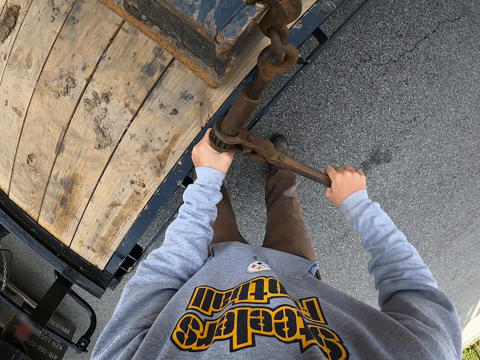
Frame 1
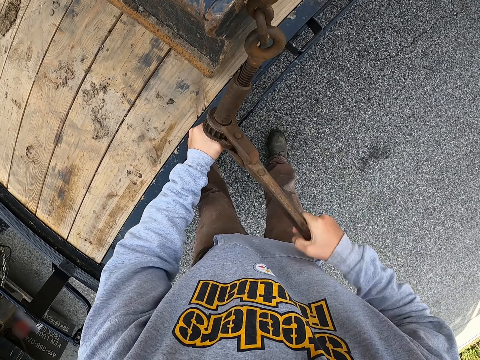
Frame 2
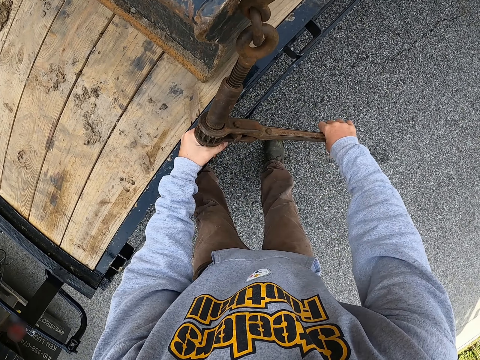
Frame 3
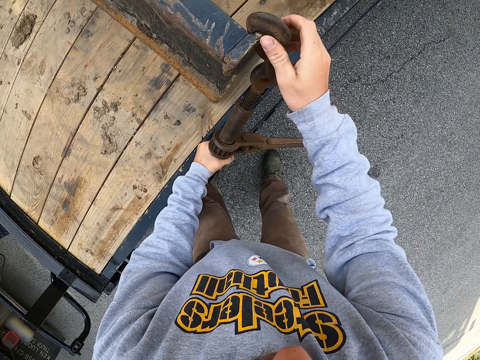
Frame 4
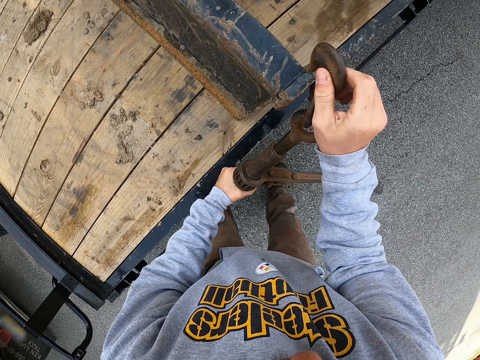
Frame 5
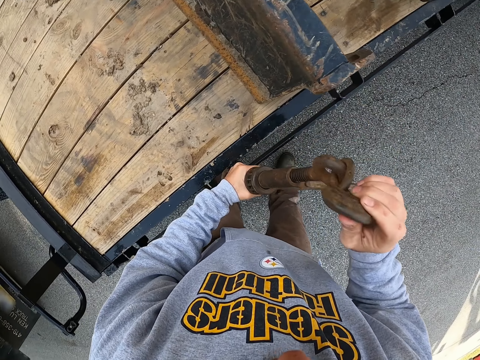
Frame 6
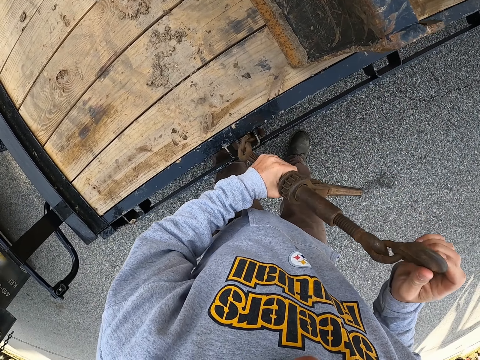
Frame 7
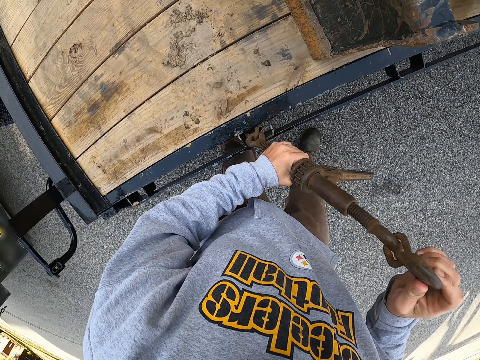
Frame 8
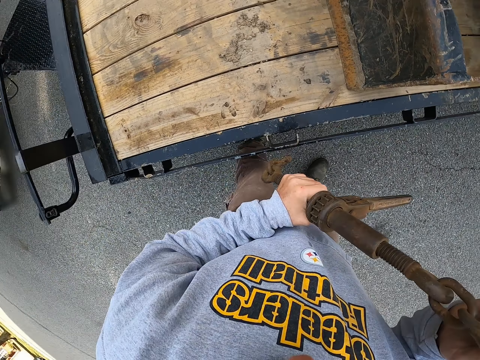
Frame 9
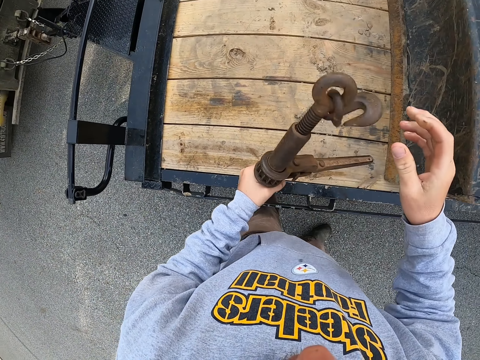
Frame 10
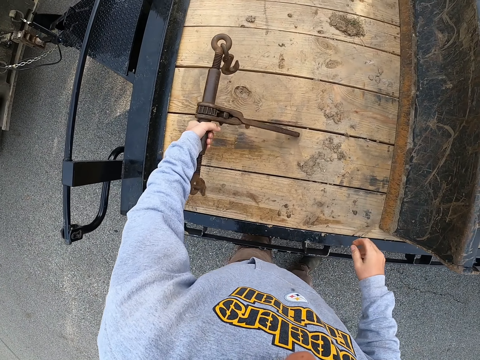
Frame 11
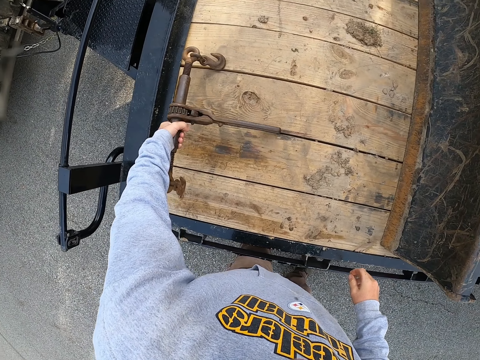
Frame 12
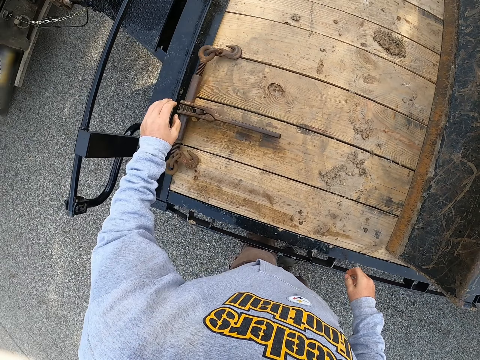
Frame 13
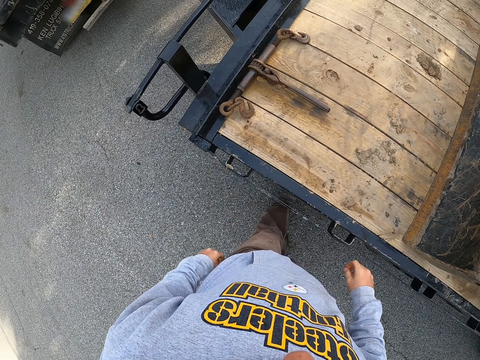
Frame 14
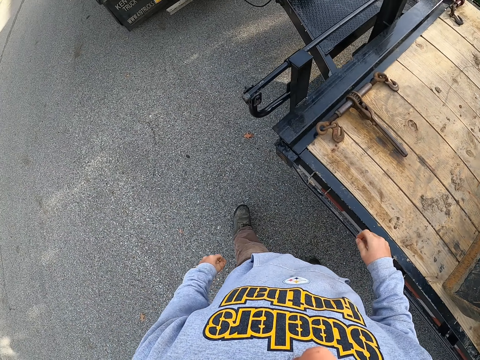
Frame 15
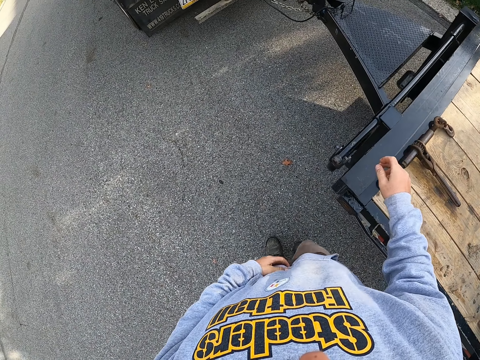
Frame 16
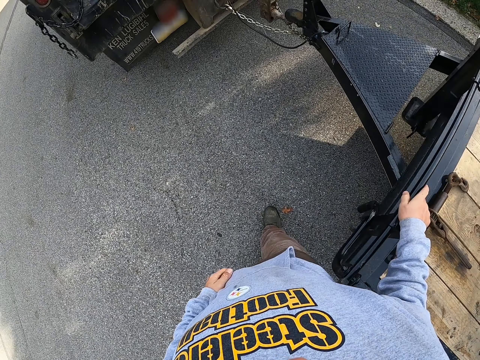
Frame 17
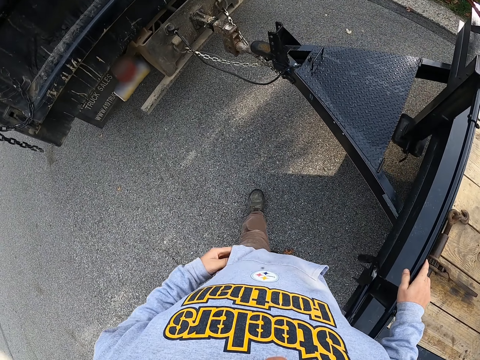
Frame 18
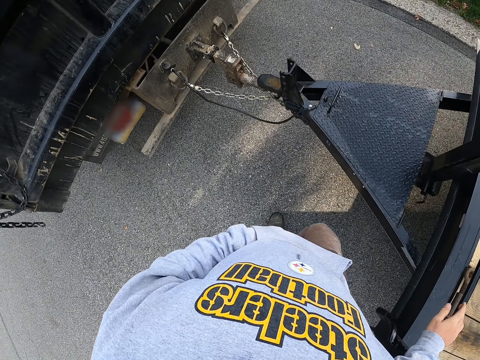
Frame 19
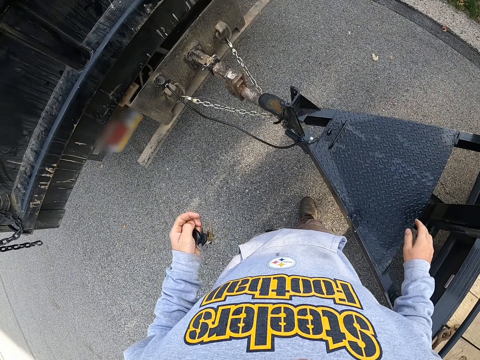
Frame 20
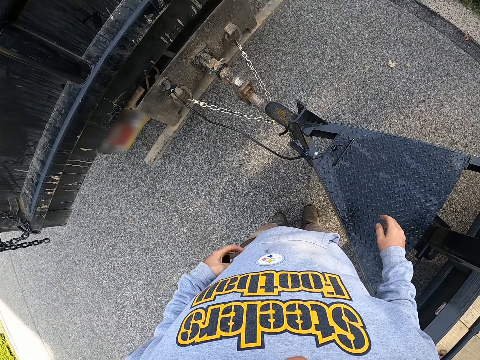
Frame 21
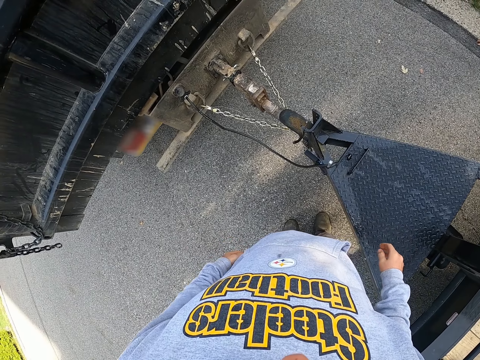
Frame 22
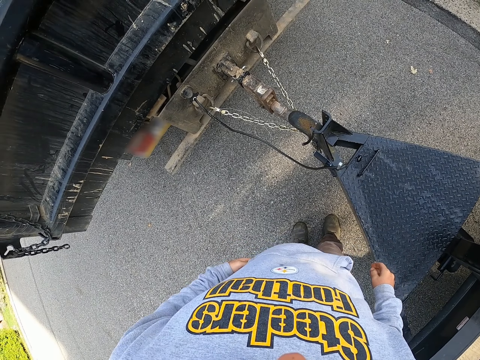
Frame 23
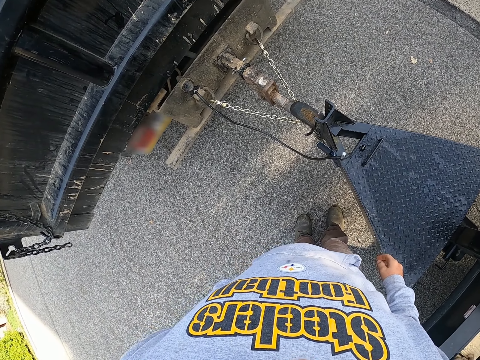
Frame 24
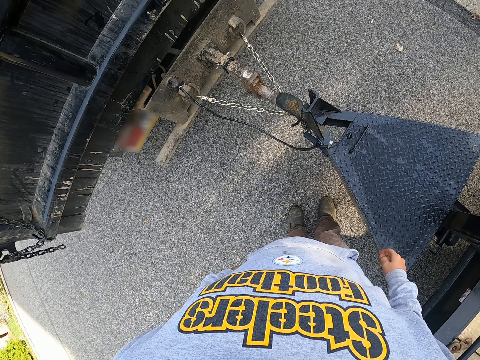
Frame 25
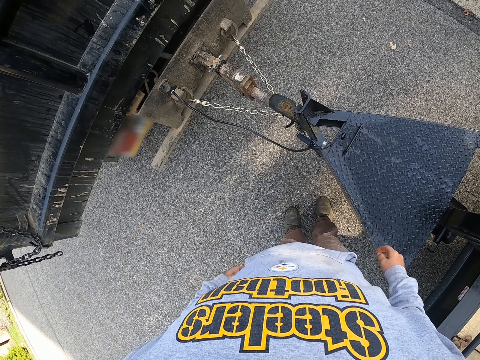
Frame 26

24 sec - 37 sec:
The camera wearer picks the ratchet load binder. He places the ratchet load binder on the truck. He walks at the road. He is moving the keys from his pocket. He pockets the keys.

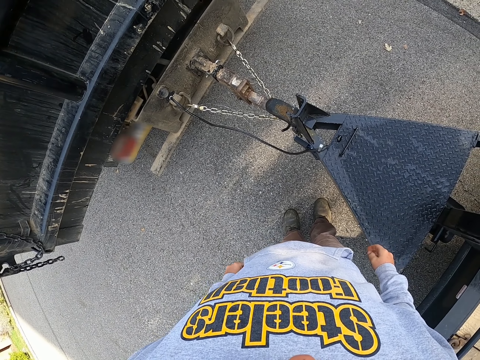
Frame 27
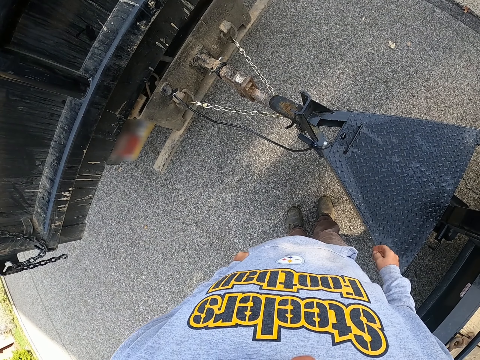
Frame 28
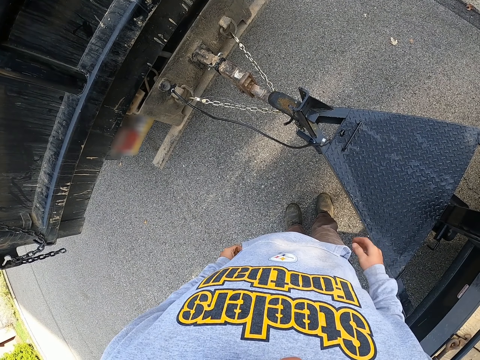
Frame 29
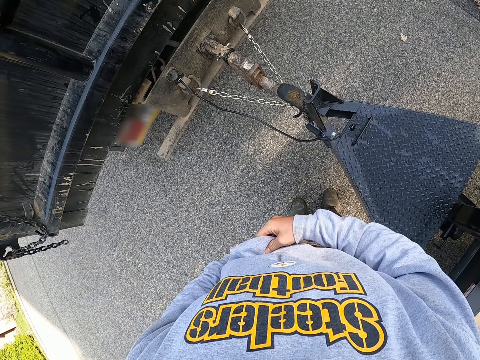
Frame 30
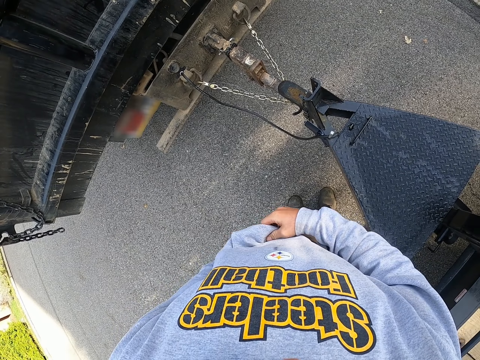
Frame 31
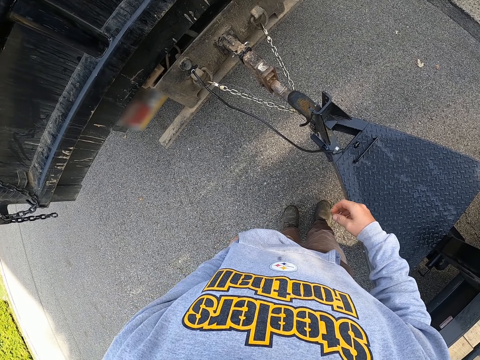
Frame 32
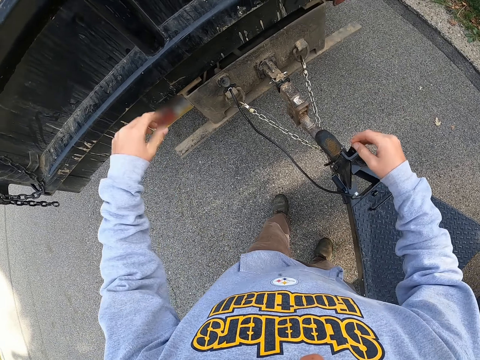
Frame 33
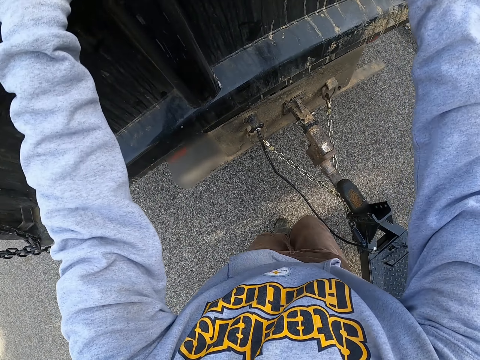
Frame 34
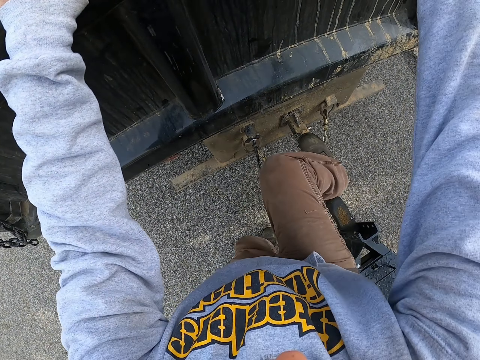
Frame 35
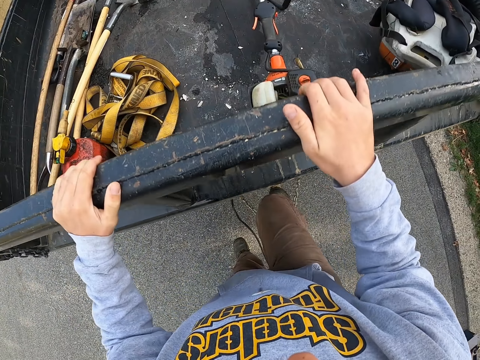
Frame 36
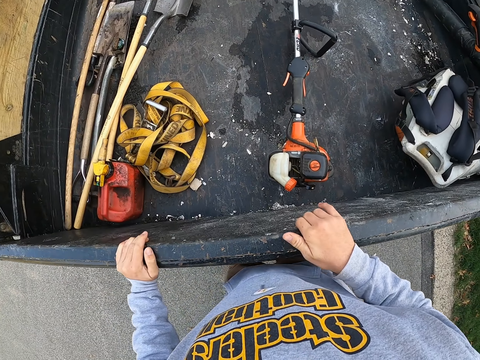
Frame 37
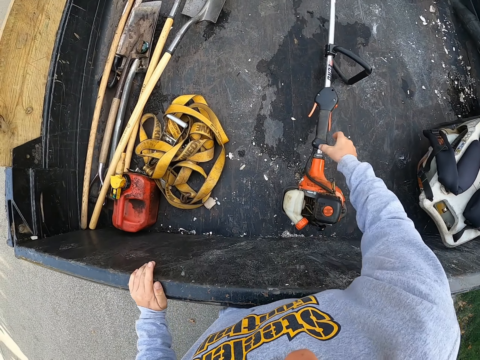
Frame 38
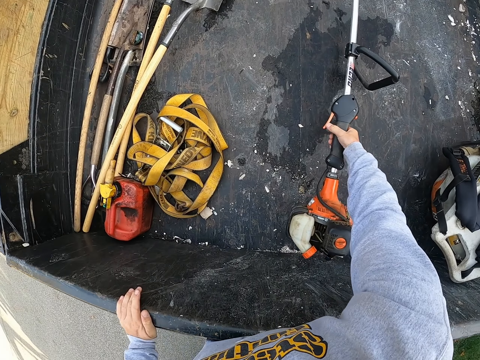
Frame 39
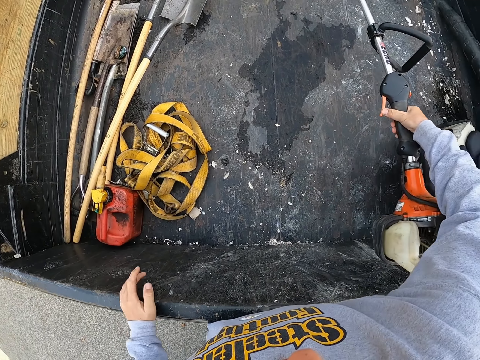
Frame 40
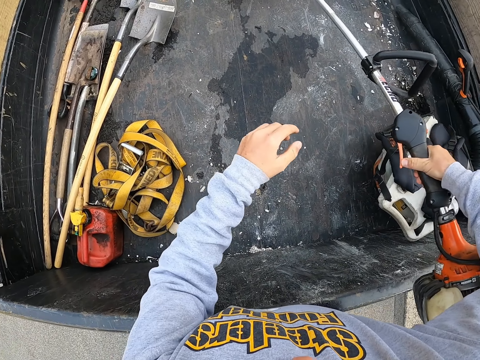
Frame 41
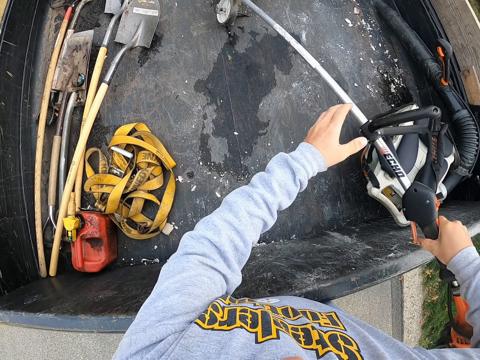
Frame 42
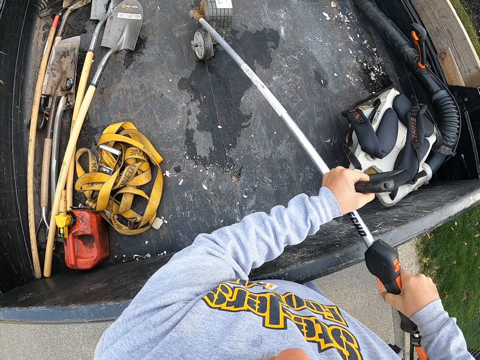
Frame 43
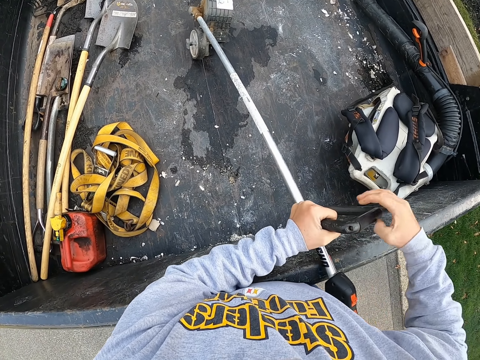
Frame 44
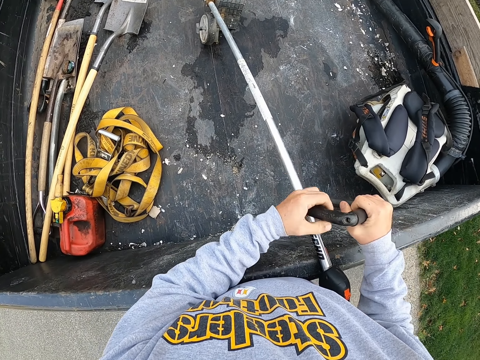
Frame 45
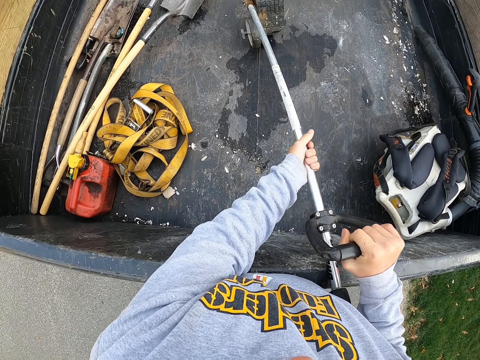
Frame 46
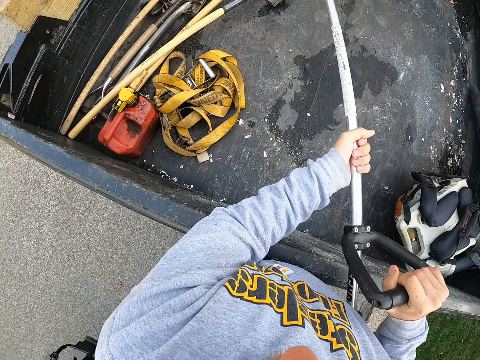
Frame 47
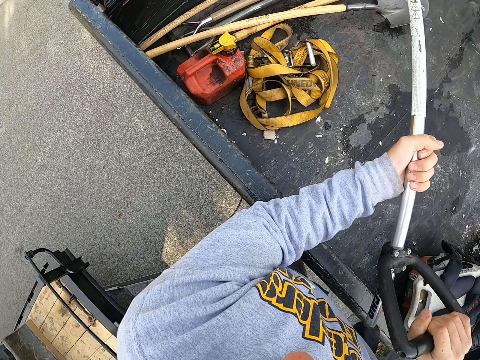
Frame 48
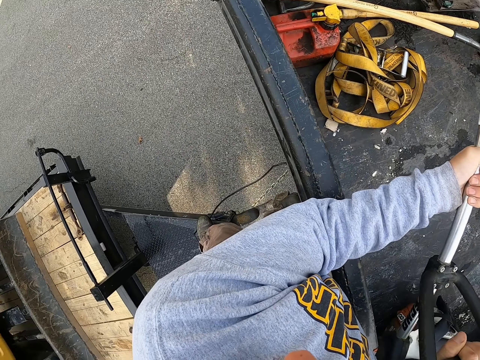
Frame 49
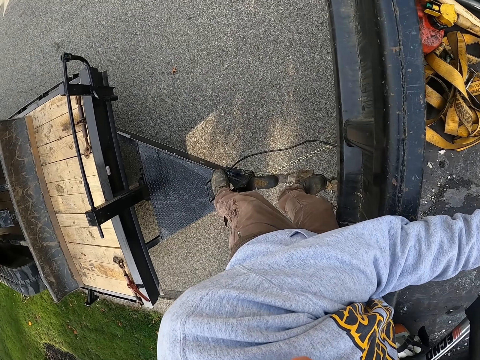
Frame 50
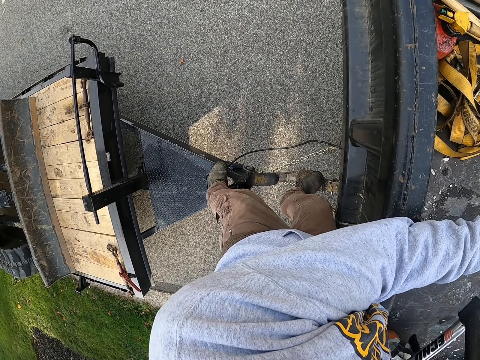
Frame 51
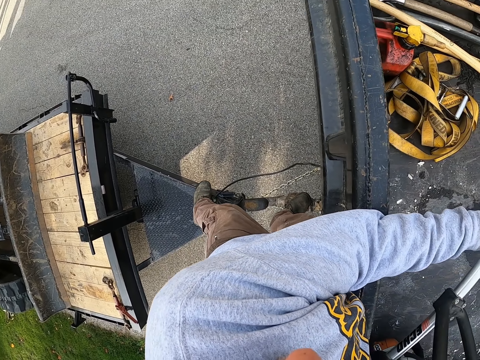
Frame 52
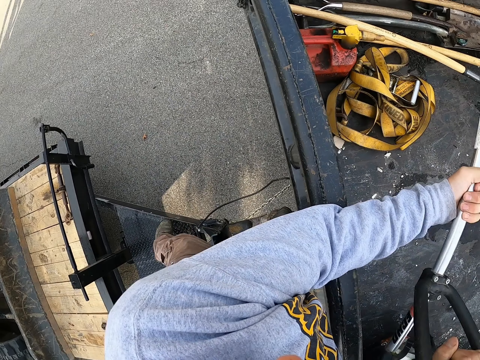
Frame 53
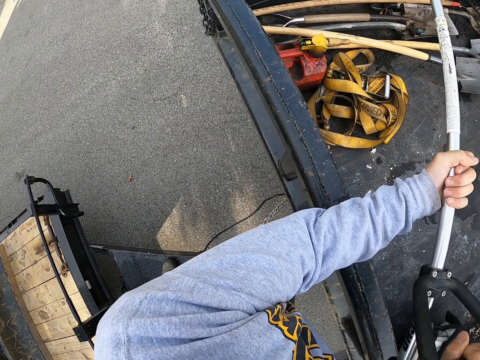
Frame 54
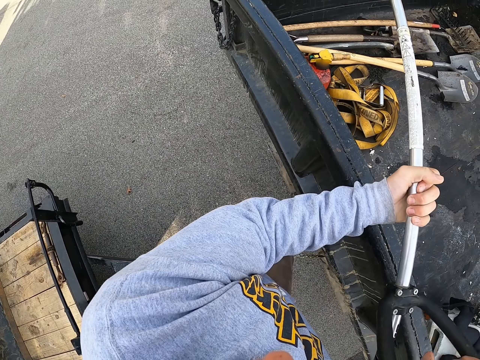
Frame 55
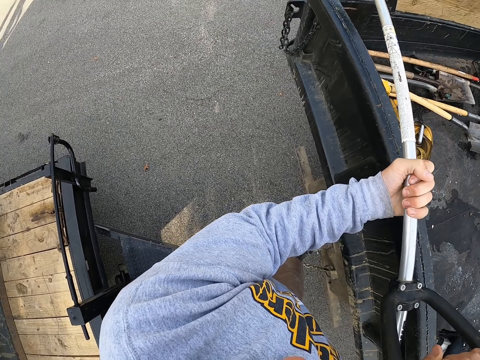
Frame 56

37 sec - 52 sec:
The camera wearer touches the pullover. They climb the vehicle. They pick a grass cutter.
